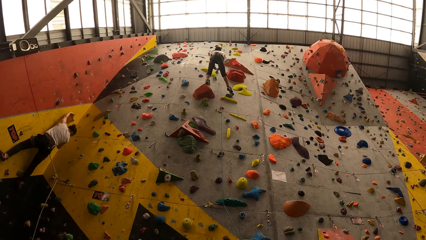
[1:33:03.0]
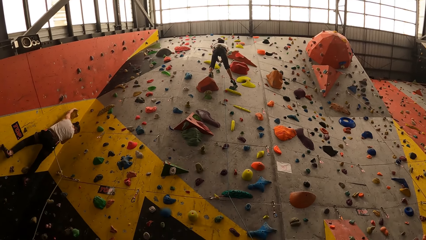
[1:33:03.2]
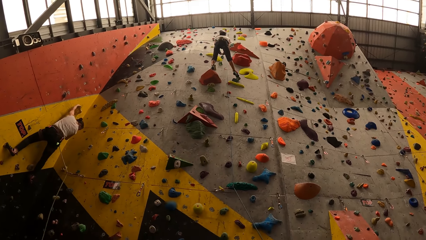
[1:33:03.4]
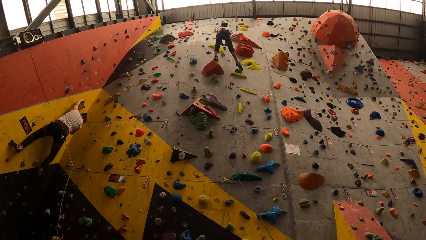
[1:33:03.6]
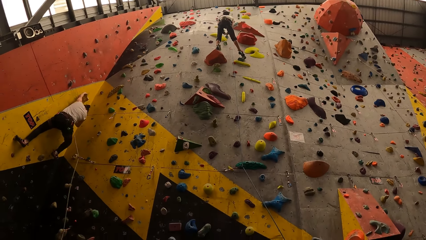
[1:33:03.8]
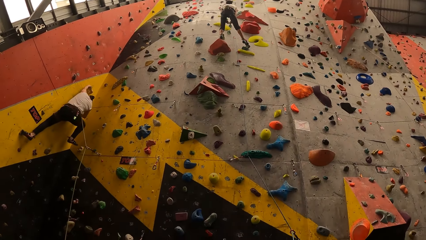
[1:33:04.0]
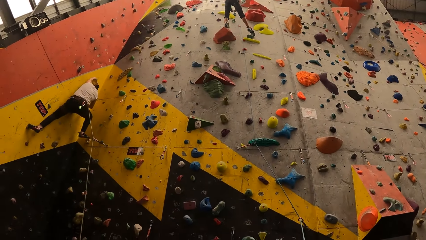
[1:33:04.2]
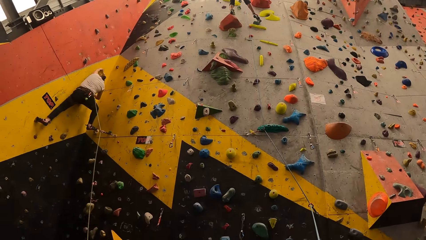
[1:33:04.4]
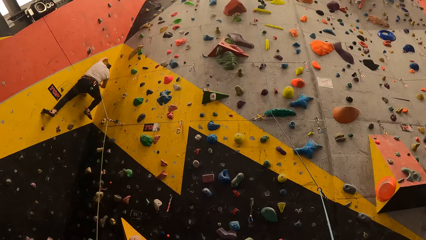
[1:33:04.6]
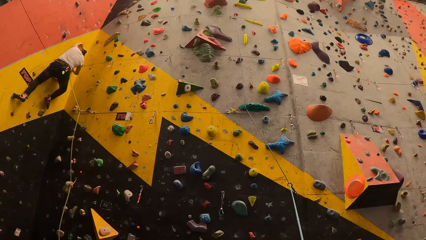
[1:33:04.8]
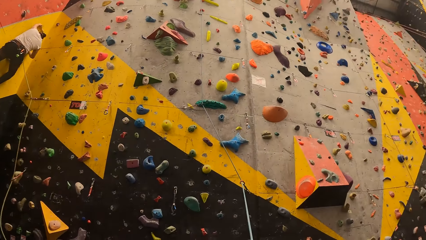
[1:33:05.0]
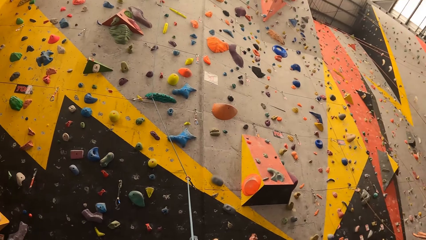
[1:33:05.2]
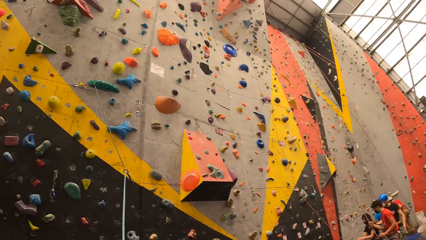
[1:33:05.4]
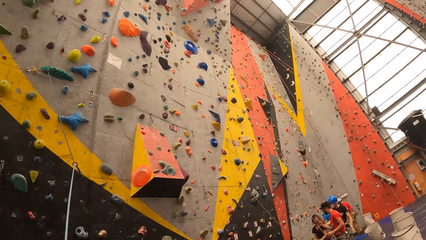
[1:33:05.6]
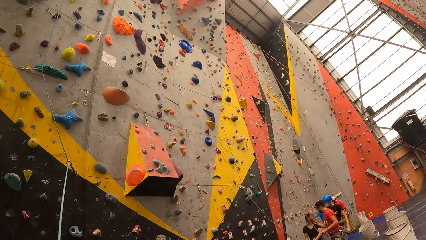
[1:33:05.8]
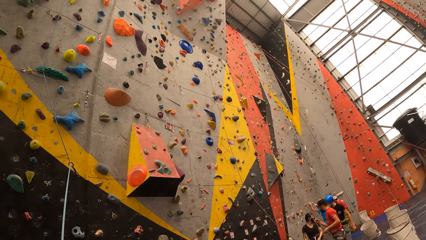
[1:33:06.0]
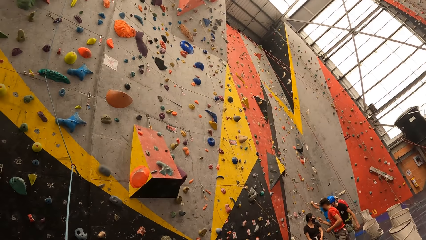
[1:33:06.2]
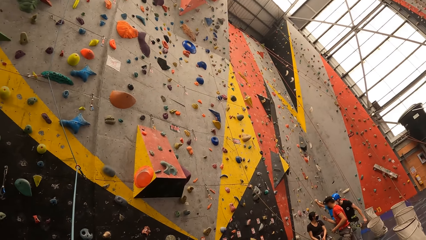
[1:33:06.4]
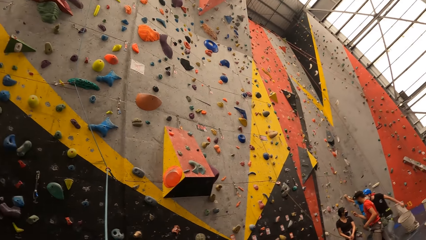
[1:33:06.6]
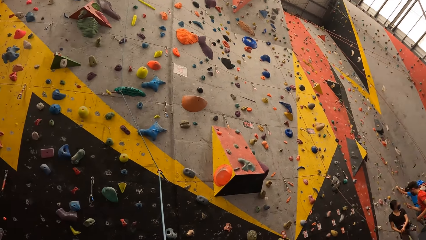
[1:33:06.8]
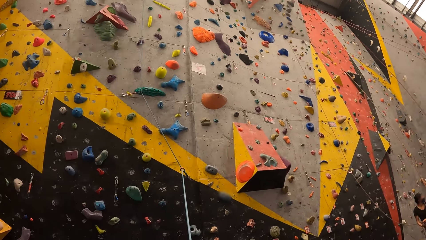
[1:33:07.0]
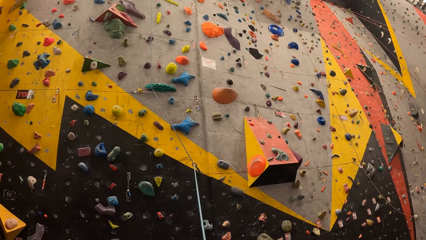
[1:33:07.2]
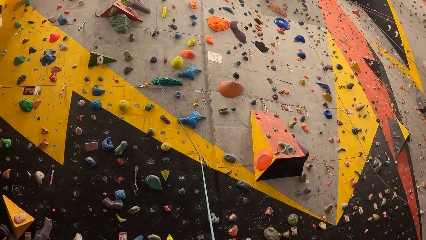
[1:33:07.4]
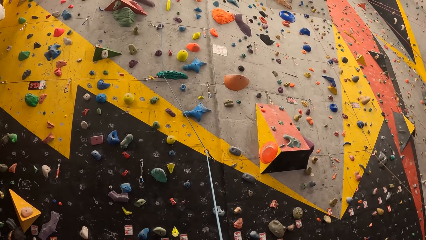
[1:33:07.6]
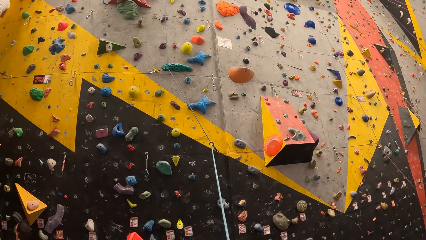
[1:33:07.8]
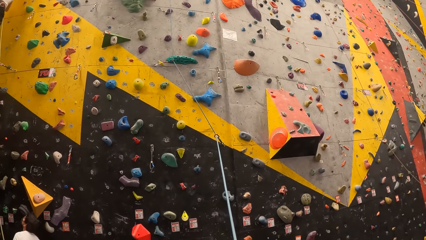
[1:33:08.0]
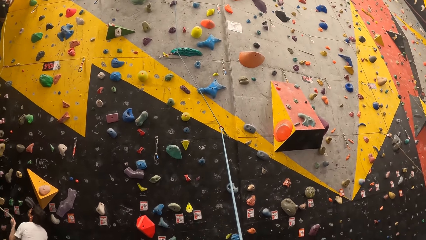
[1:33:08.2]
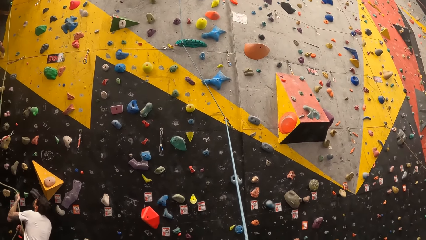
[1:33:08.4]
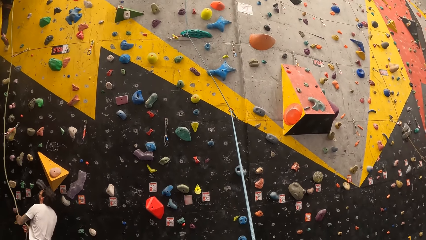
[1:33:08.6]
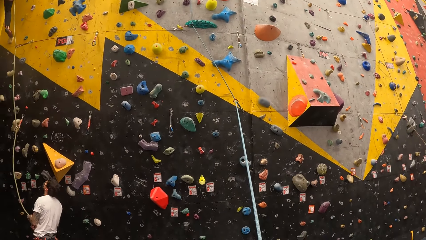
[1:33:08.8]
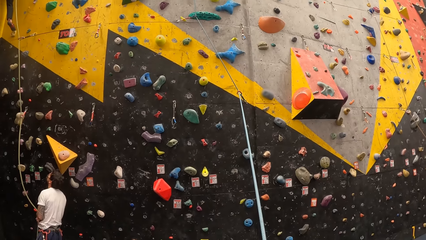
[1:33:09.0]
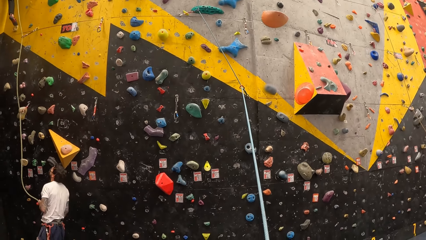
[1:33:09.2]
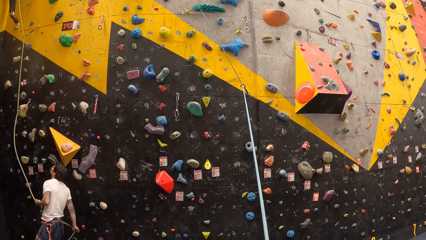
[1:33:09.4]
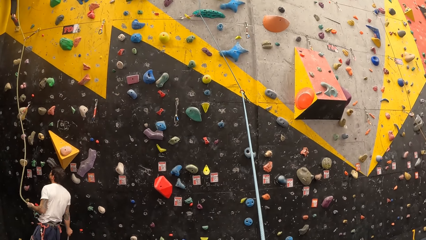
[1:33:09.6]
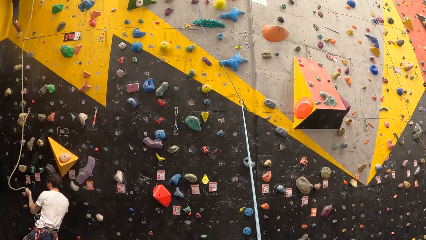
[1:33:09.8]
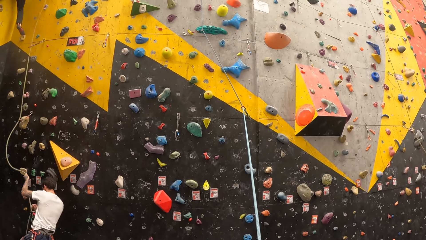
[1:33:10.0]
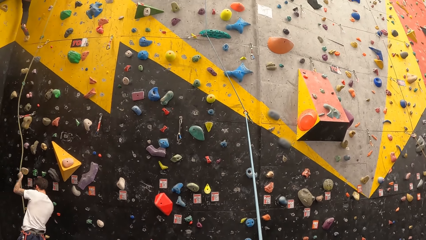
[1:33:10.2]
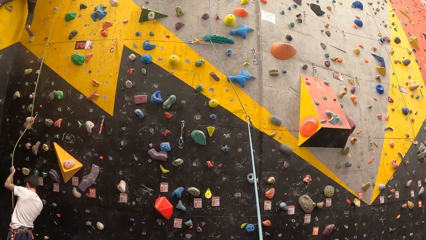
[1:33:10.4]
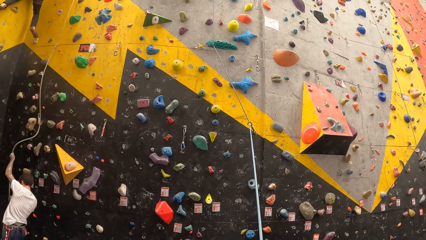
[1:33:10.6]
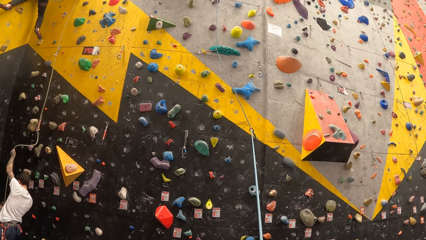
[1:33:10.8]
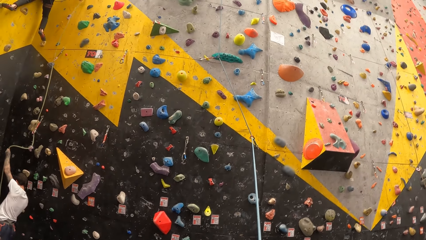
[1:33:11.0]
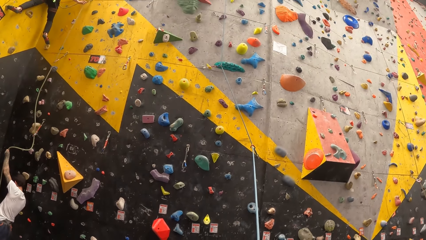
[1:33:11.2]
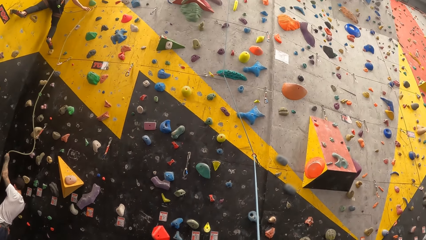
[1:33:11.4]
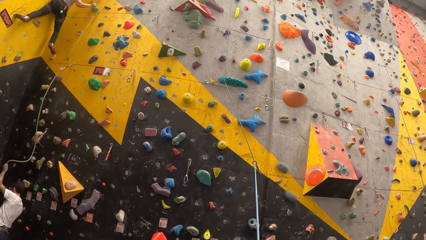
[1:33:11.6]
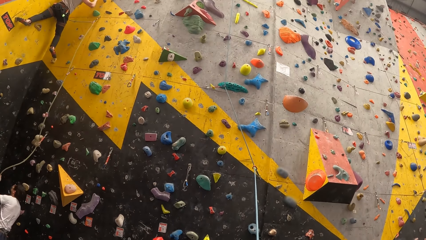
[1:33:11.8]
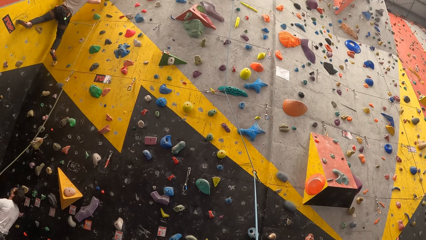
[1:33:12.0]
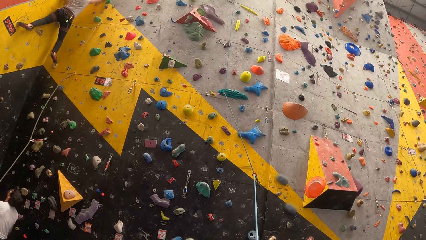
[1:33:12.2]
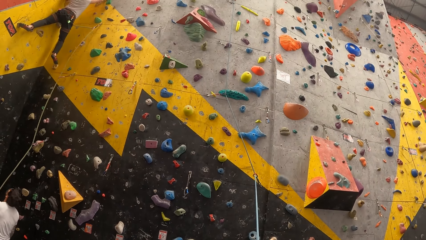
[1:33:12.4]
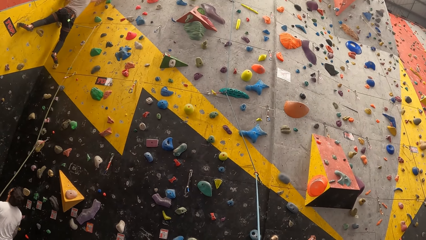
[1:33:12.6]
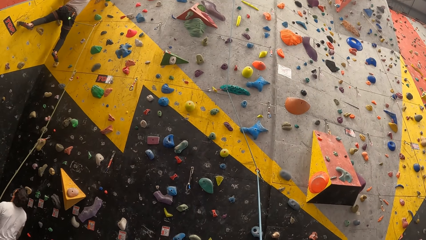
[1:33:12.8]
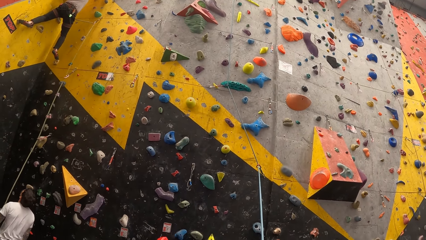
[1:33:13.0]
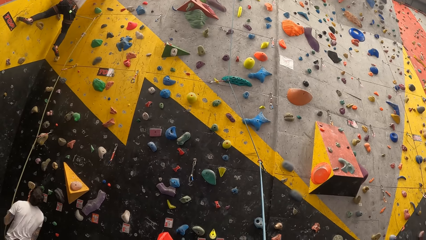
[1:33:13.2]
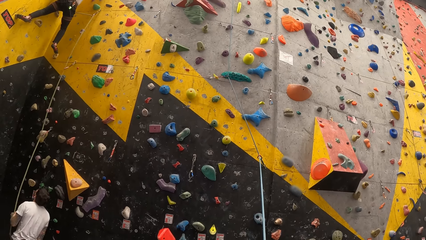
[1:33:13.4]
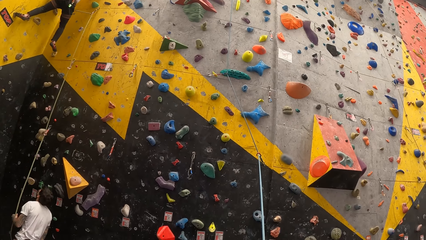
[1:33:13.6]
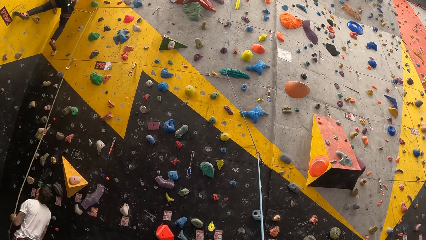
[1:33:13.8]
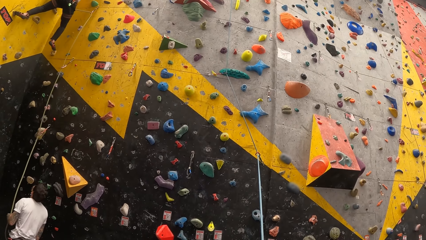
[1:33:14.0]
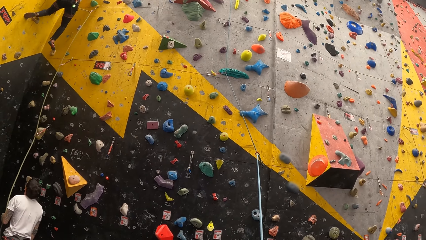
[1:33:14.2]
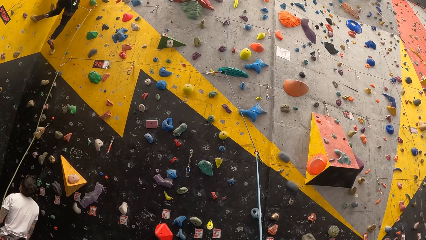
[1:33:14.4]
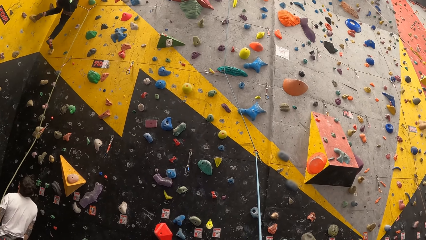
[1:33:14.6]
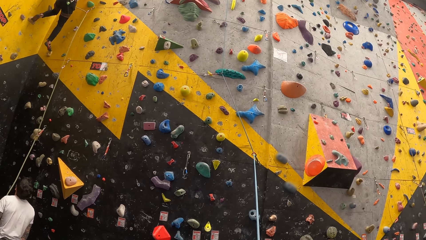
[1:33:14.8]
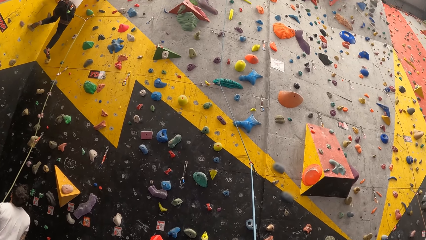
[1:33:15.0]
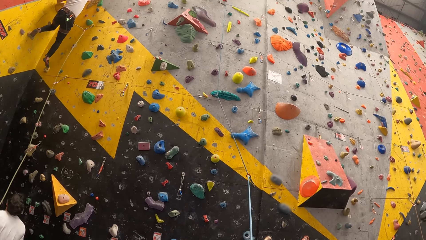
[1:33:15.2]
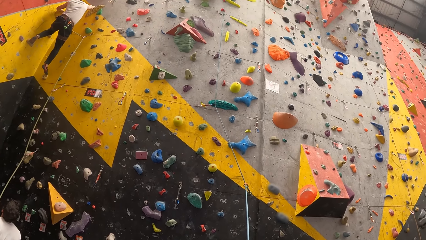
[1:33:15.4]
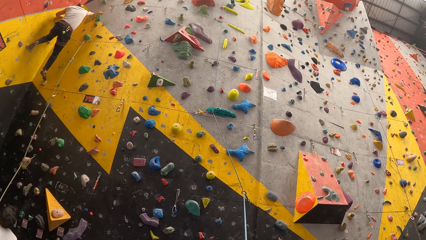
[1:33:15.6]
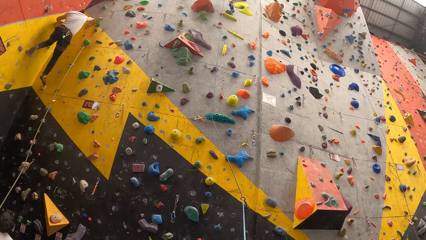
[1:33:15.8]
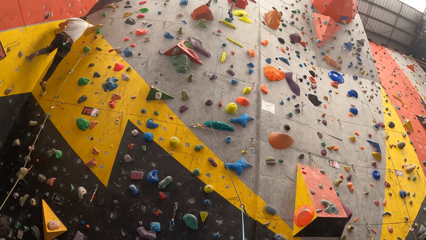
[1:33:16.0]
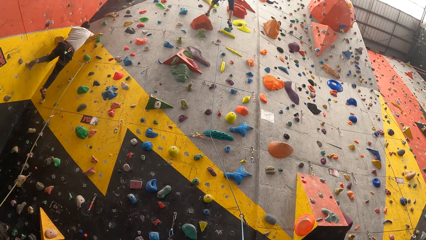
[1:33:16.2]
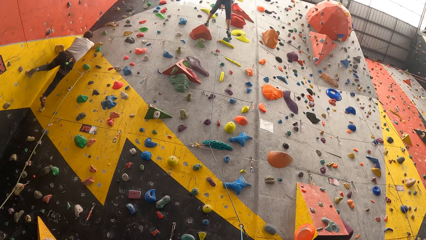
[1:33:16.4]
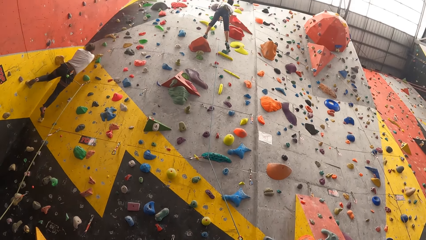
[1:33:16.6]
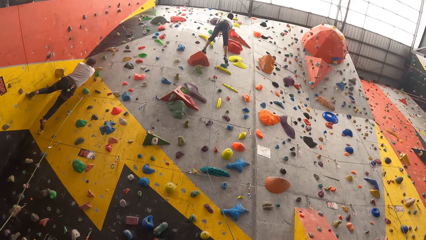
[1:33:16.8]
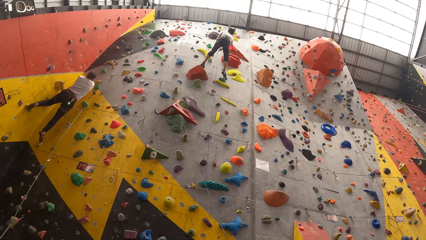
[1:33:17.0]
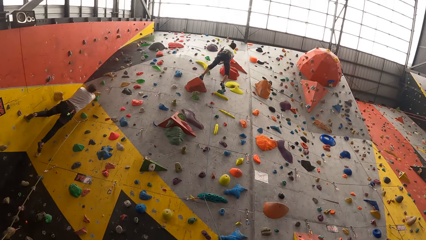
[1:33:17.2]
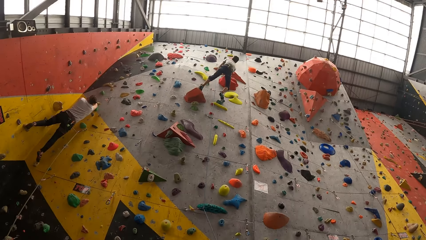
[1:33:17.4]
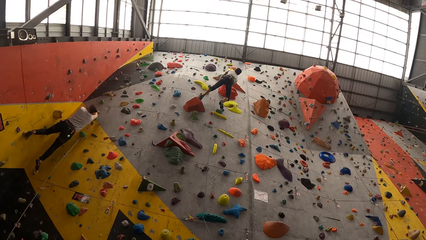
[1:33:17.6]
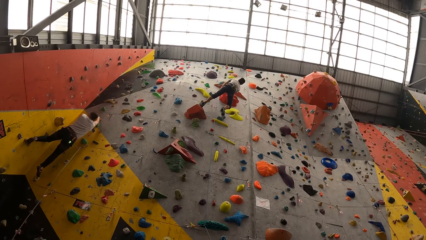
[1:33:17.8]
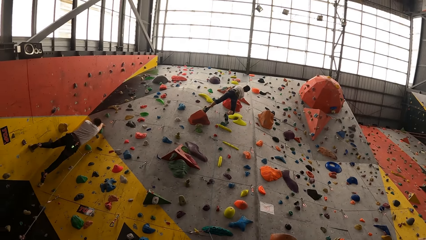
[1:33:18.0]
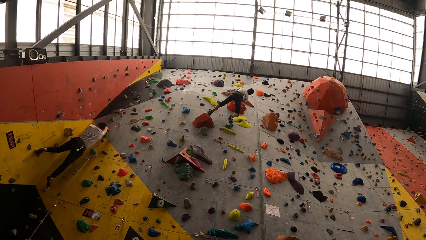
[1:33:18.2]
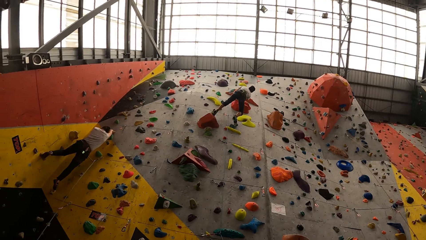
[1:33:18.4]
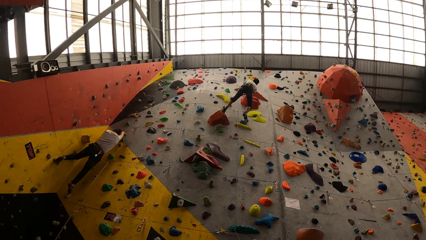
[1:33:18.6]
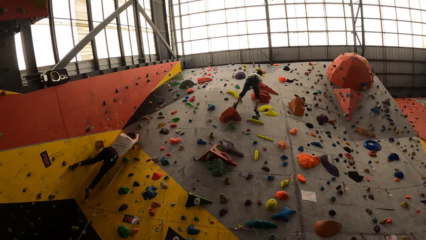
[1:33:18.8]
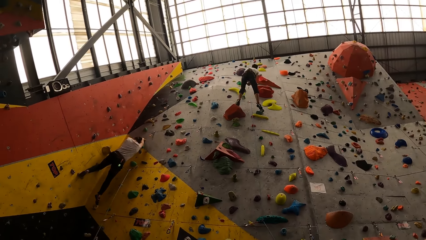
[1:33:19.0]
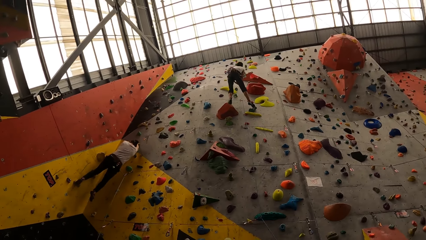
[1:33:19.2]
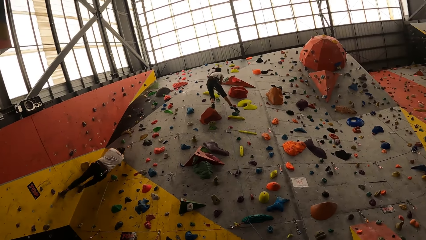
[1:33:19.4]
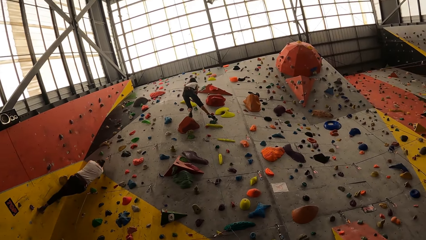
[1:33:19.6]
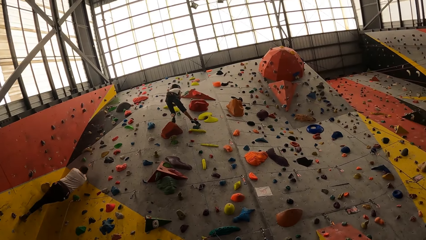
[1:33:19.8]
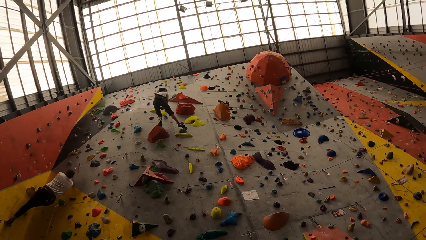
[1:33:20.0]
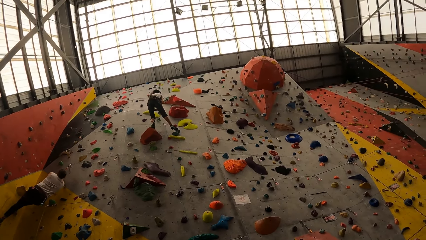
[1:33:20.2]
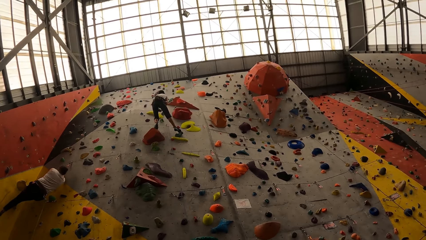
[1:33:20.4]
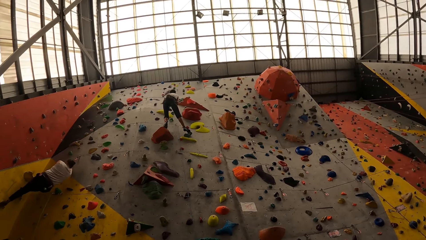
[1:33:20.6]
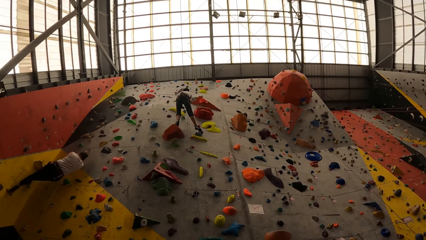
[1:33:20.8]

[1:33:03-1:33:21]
The camera wearer looks around. A person pulls the rope. Another person climbs the wall. The camera wearer looks up.
